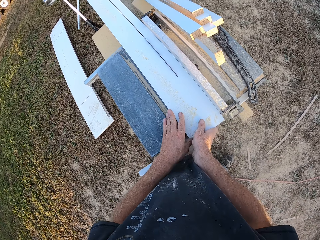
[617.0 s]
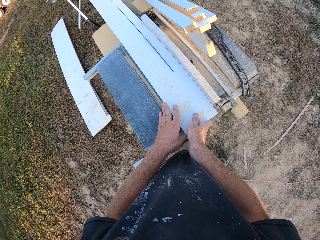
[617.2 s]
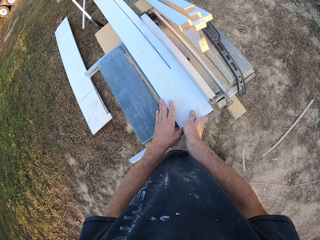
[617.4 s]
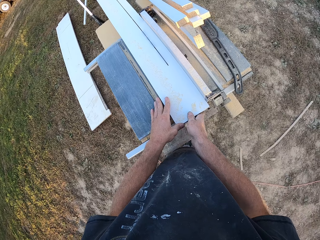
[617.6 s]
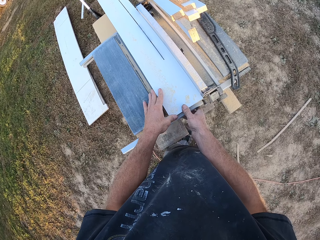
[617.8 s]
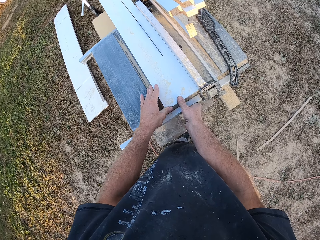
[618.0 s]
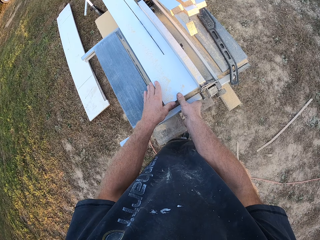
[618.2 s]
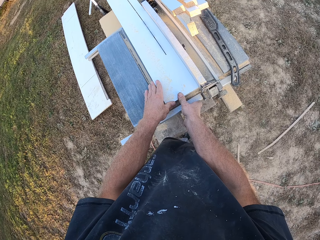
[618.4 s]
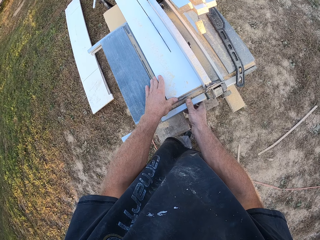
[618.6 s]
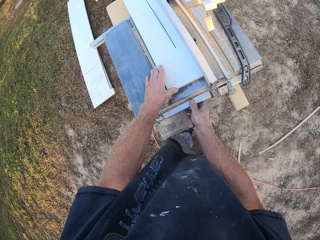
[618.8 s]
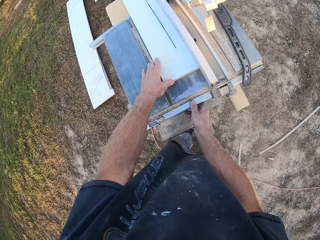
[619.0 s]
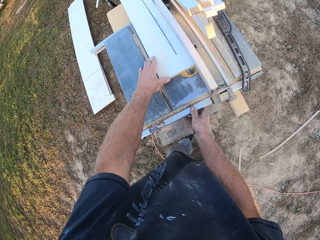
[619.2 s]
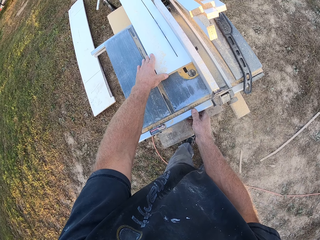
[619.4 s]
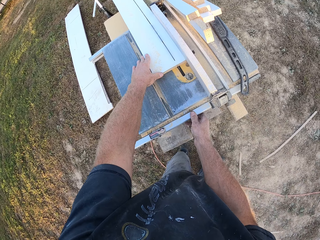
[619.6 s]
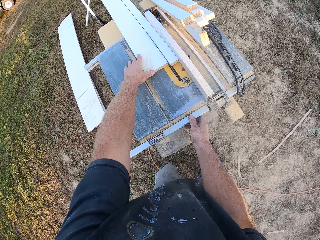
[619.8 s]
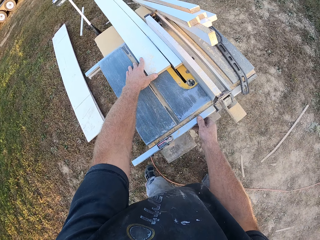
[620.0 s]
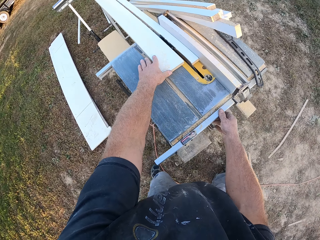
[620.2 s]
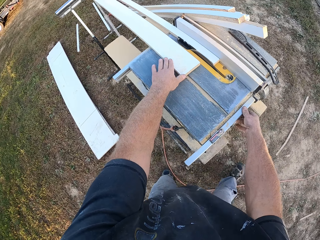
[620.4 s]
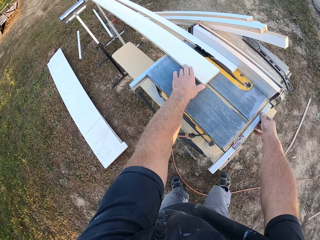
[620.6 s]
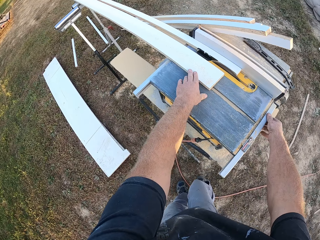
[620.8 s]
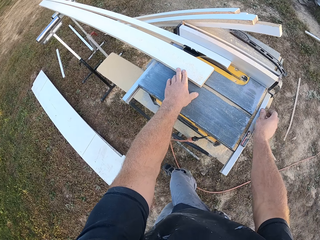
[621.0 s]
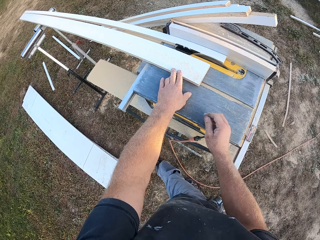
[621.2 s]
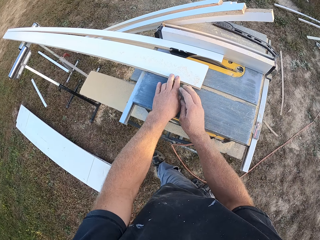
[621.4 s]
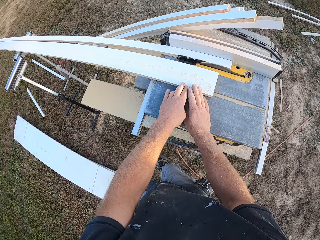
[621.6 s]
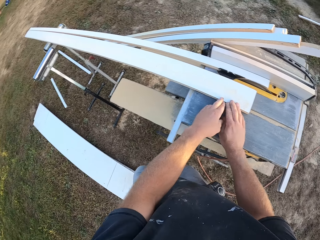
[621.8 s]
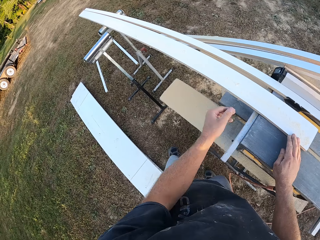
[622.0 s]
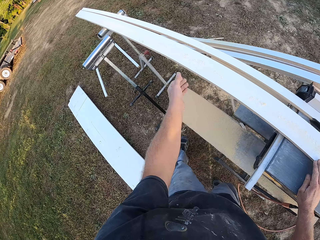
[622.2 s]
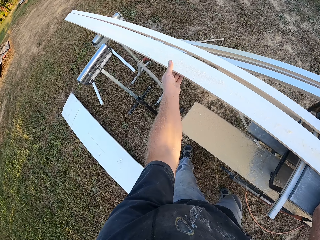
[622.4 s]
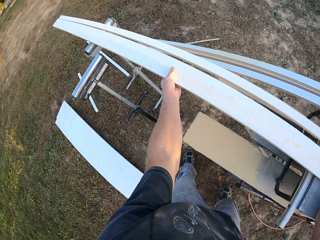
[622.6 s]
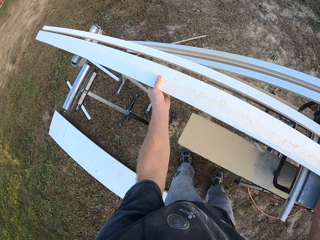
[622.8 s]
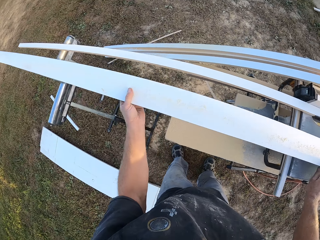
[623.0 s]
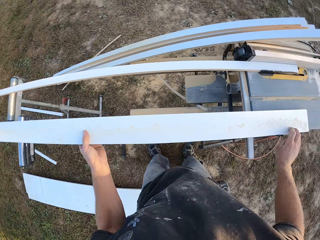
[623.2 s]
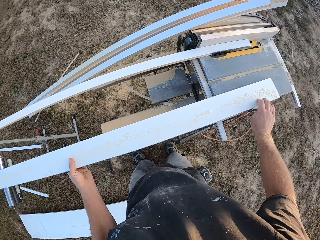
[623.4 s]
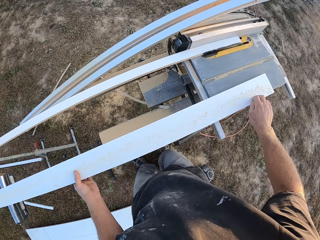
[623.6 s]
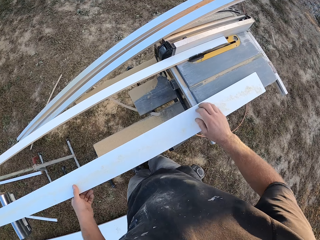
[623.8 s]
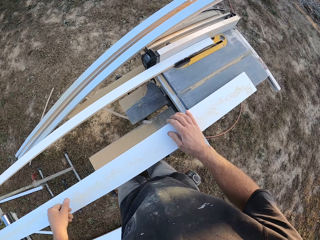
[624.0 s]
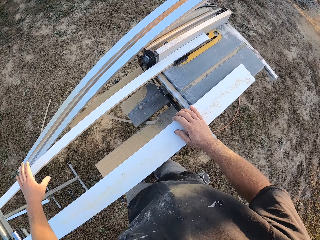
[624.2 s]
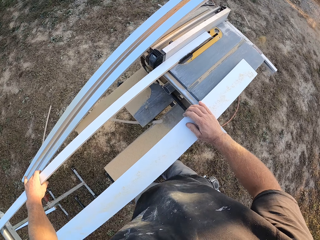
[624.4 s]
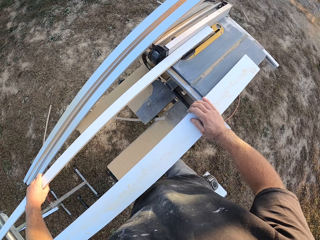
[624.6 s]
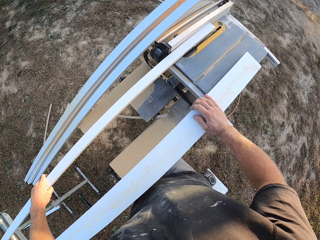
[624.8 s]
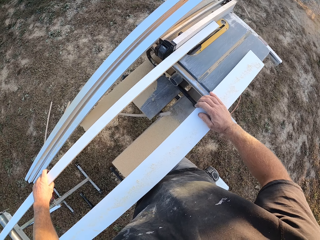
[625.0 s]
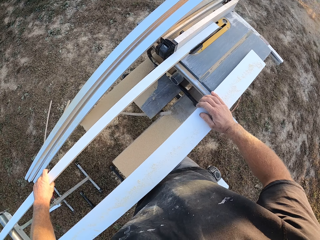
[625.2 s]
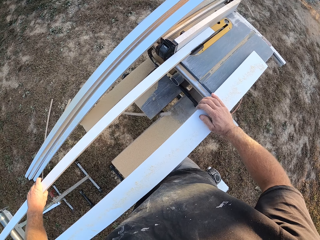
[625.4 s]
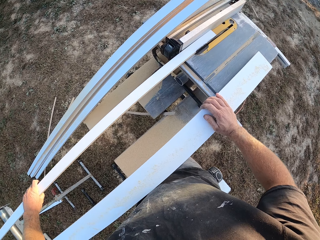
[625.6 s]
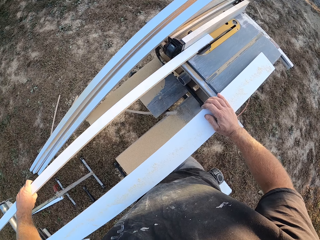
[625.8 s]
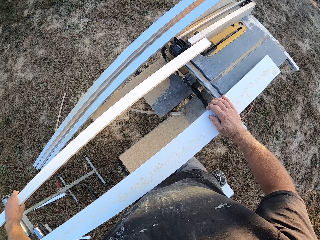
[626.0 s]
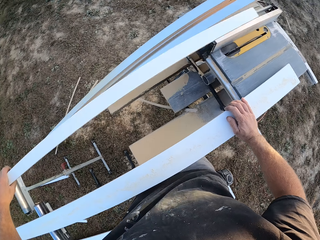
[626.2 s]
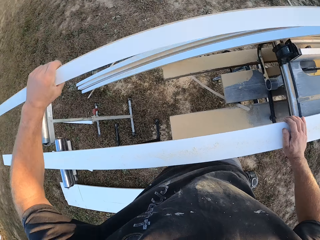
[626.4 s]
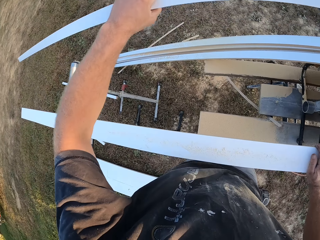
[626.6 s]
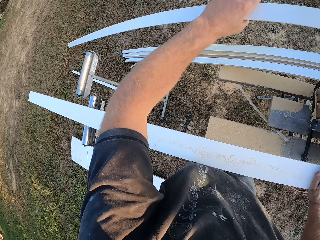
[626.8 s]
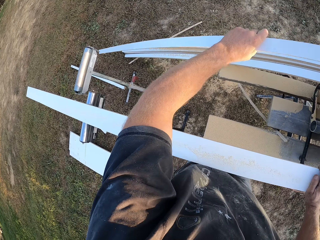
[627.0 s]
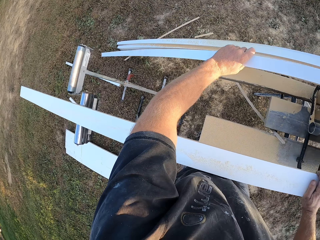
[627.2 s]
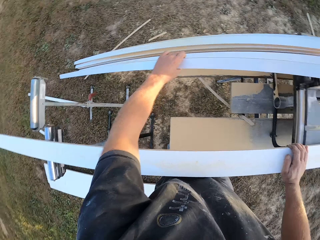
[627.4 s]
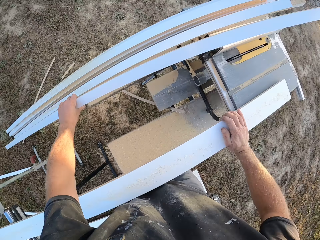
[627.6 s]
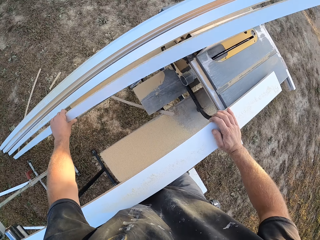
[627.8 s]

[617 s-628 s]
The camera wearer touches the table saw. They push the board. They walk forward. They touch the board. They pull the board. They touch a piece of board, pull the piece of board and take the piece of board.

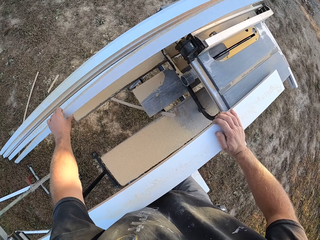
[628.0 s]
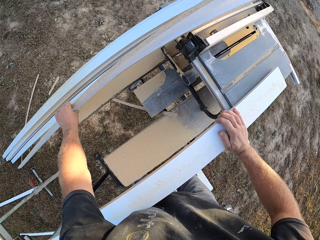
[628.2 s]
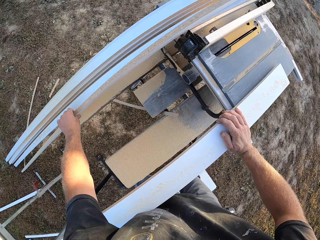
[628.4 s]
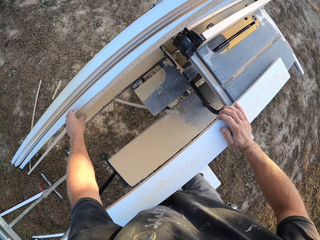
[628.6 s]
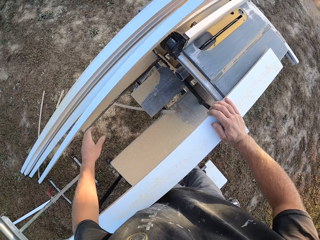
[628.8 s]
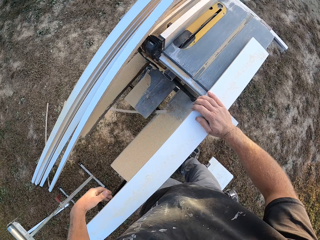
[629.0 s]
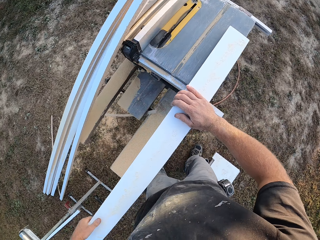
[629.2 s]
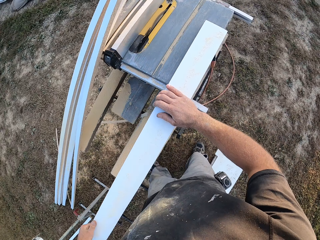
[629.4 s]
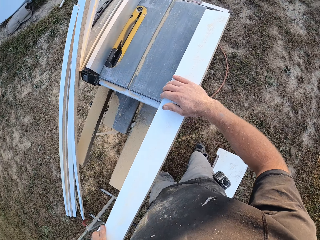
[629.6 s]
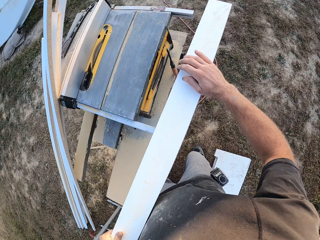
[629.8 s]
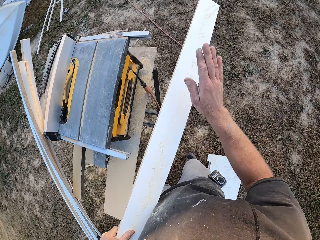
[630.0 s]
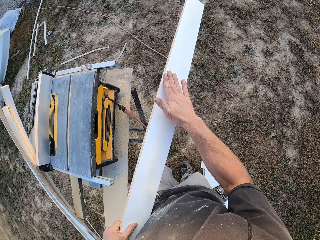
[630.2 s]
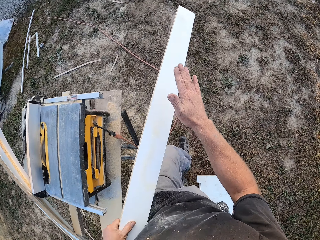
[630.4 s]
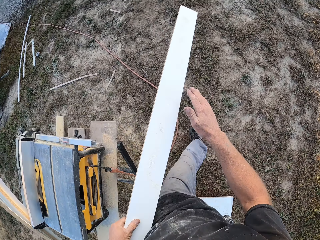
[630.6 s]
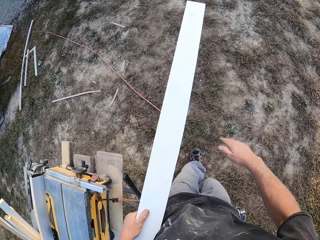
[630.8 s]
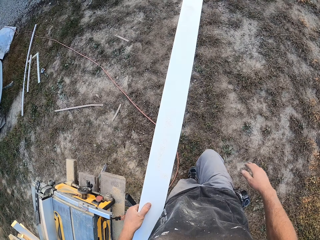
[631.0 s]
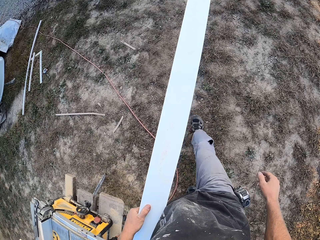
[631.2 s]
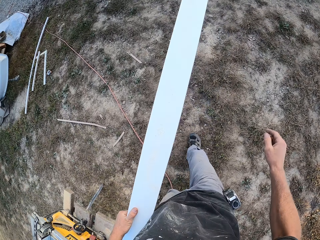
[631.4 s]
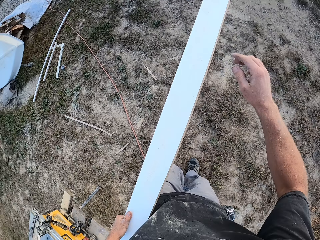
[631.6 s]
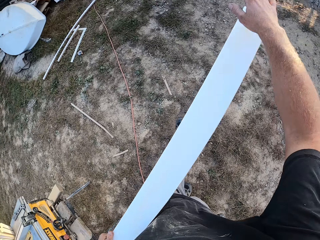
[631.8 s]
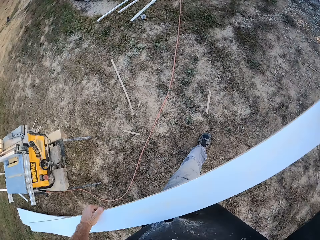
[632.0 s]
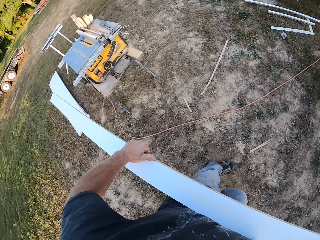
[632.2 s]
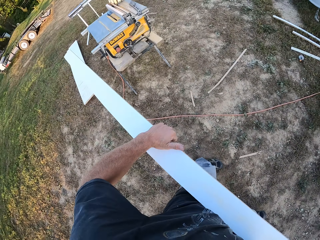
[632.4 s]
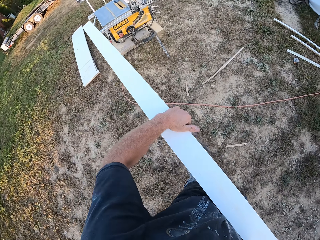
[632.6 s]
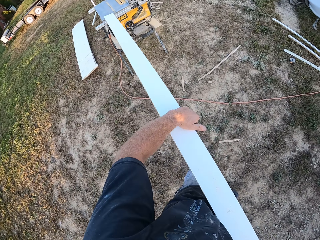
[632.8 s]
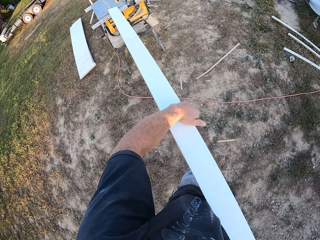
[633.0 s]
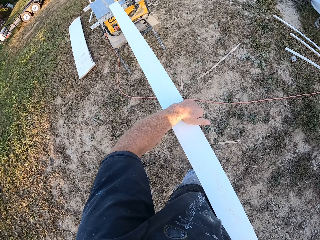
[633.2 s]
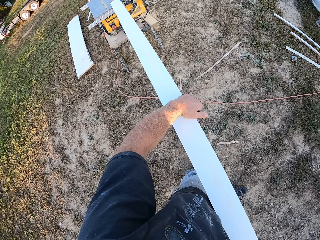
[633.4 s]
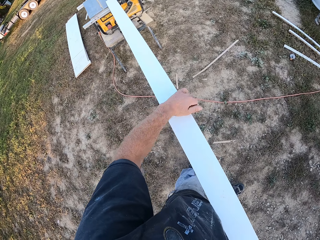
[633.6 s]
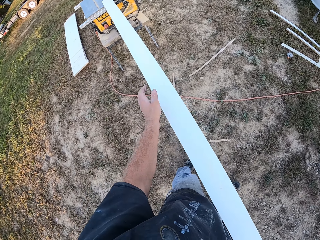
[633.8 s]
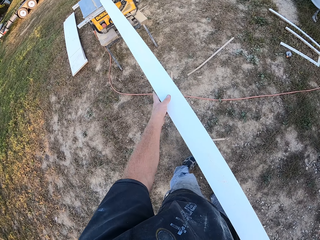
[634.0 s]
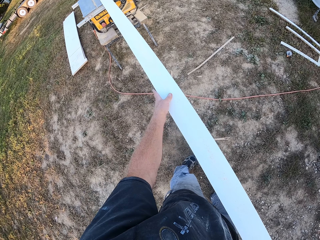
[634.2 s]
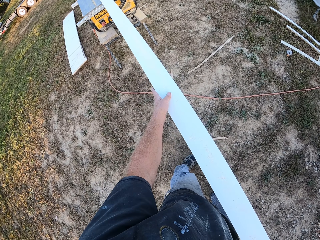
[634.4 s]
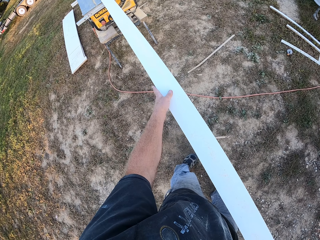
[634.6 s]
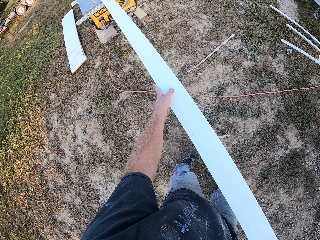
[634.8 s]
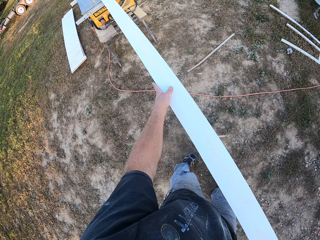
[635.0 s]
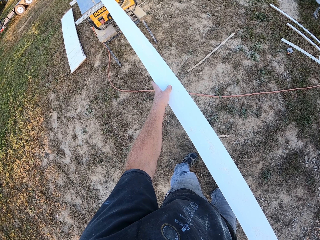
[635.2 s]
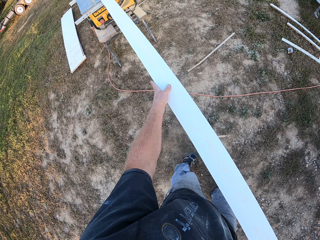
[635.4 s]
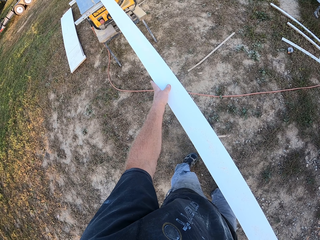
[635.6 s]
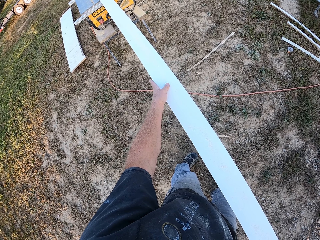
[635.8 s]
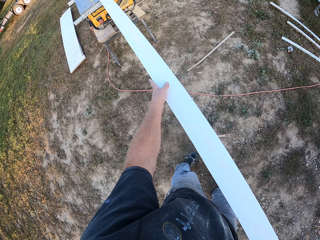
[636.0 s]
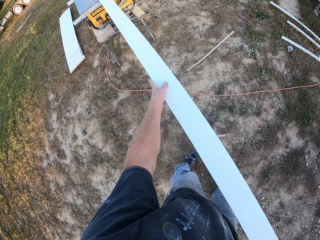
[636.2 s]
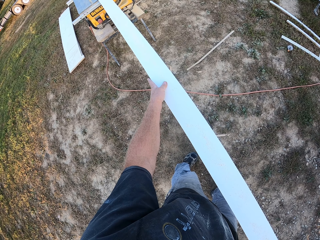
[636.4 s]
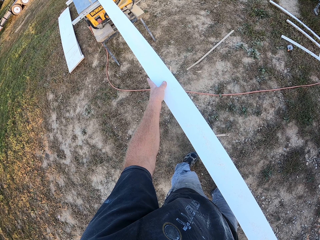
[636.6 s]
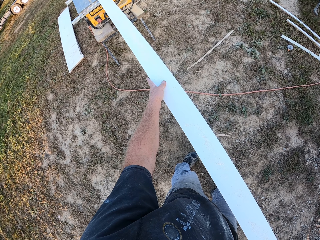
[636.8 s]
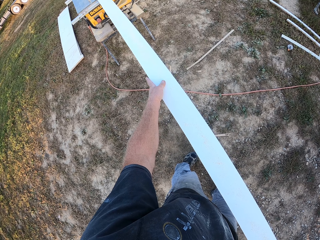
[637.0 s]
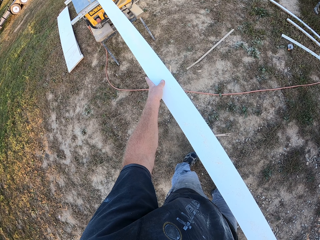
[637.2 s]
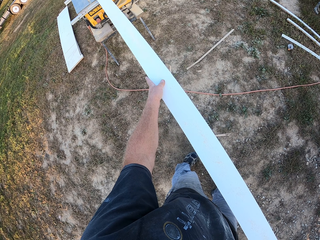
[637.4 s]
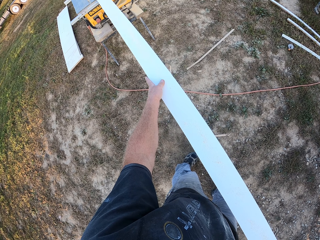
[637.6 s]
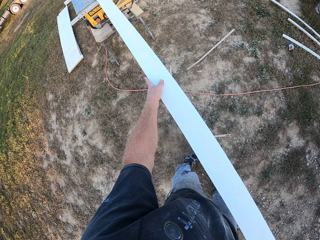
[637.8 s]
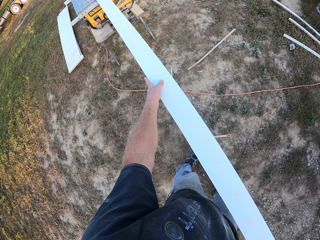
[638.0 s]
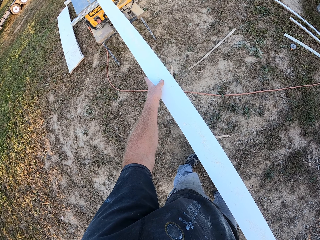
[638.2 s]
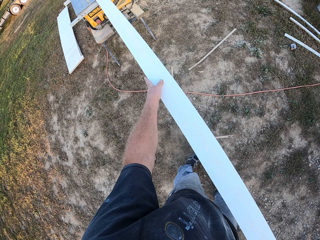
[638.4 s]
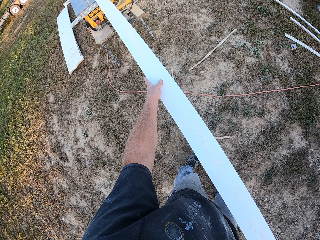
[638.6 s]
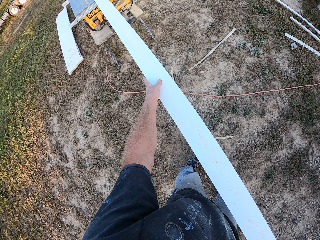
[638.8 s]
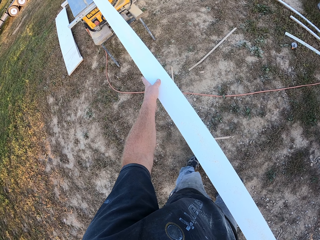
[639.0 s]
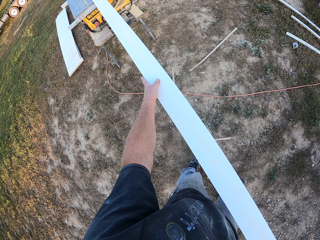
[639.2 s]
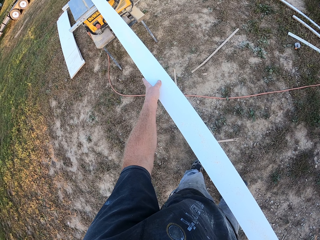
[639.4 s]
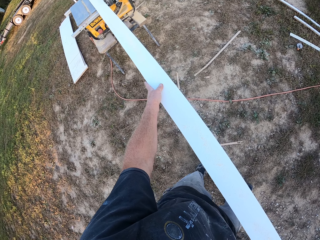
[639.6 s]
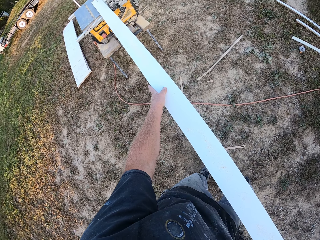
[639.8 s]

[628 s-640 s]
The camera wearer puts the piece of board on the side of the table saw. They touch the board and take the board. They carry the board. They walk around. They place the board on the table saw. They cut the wood. They push the board.
